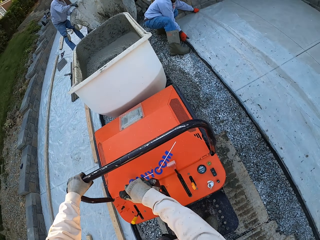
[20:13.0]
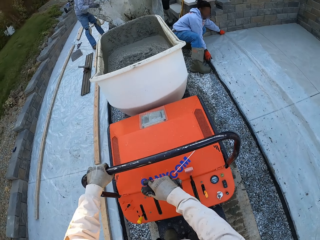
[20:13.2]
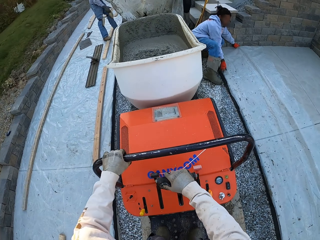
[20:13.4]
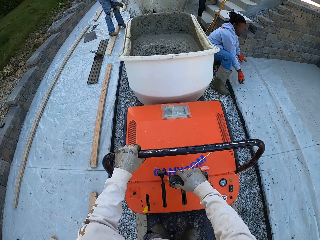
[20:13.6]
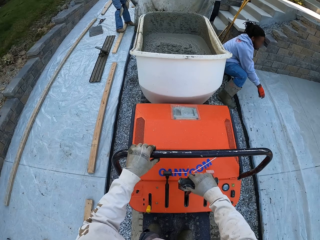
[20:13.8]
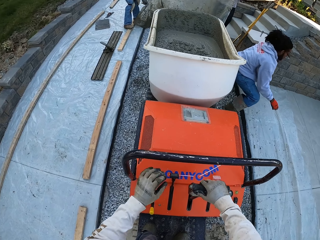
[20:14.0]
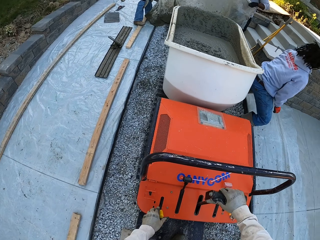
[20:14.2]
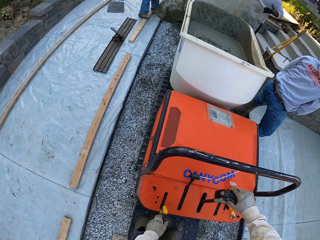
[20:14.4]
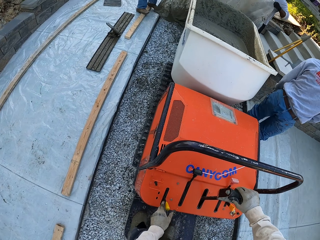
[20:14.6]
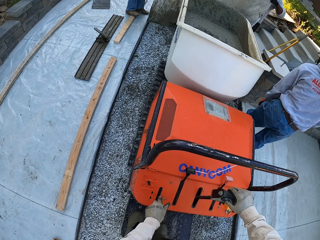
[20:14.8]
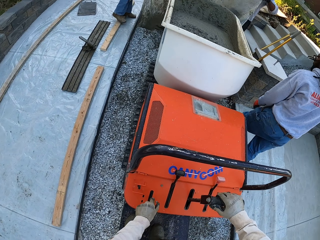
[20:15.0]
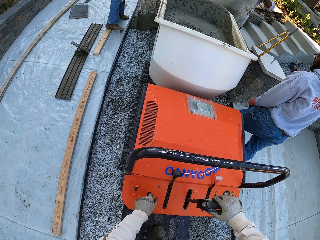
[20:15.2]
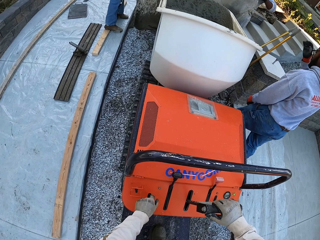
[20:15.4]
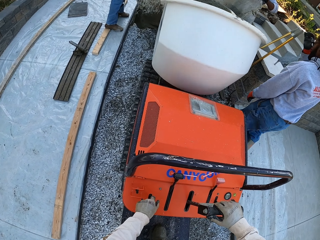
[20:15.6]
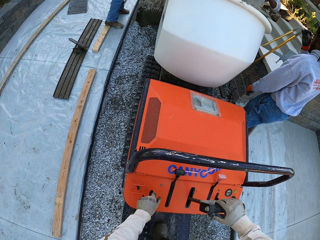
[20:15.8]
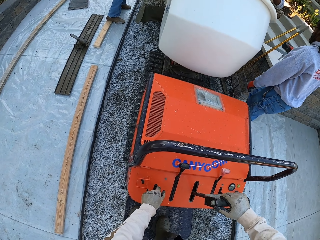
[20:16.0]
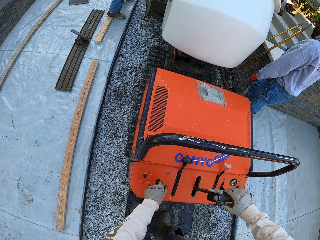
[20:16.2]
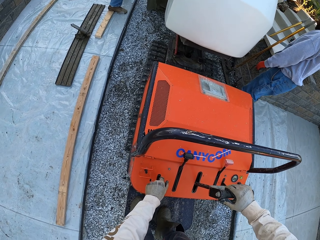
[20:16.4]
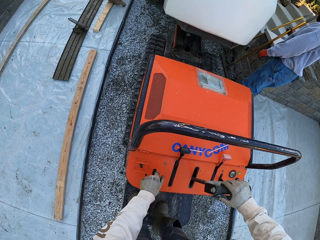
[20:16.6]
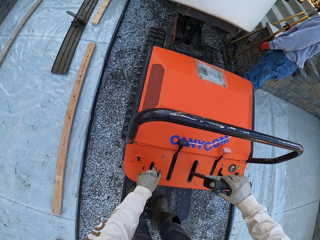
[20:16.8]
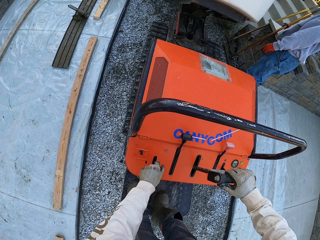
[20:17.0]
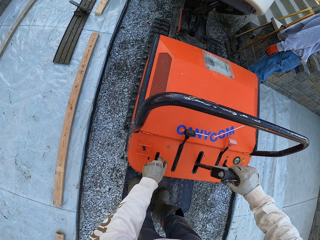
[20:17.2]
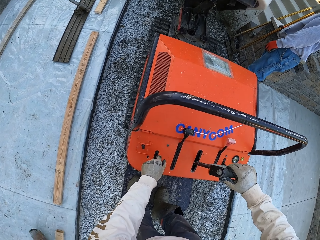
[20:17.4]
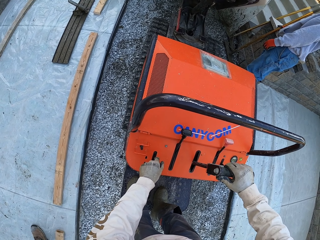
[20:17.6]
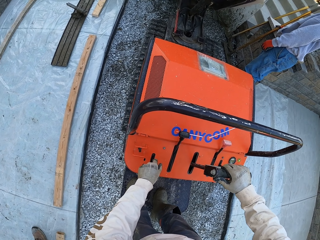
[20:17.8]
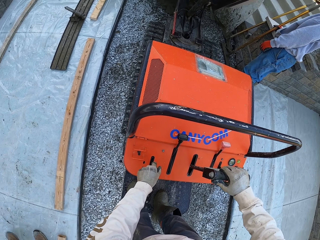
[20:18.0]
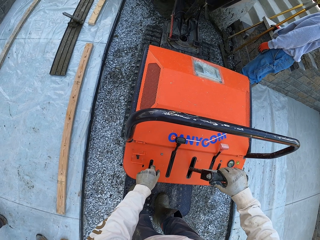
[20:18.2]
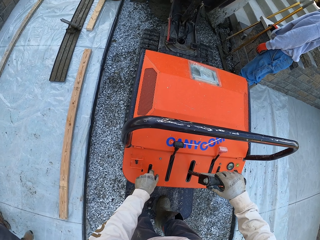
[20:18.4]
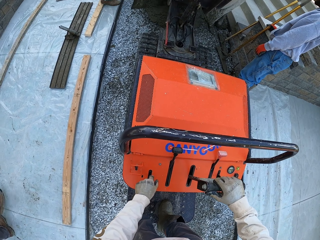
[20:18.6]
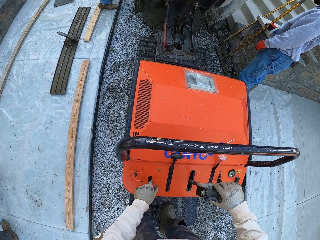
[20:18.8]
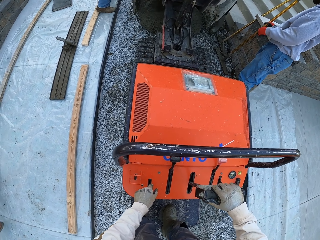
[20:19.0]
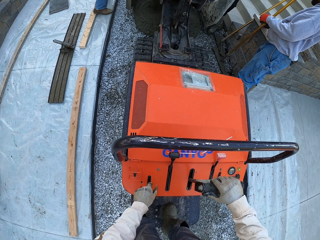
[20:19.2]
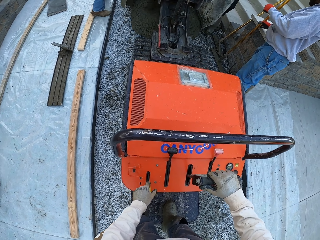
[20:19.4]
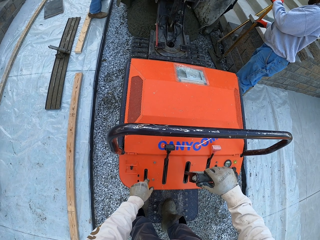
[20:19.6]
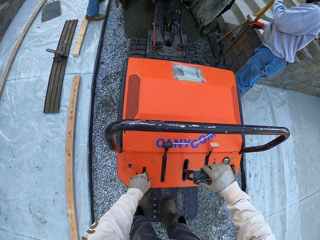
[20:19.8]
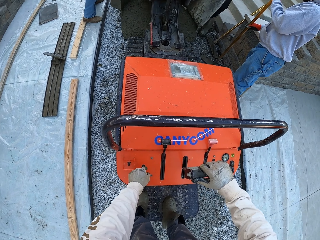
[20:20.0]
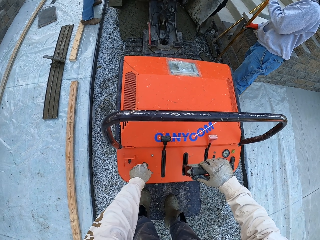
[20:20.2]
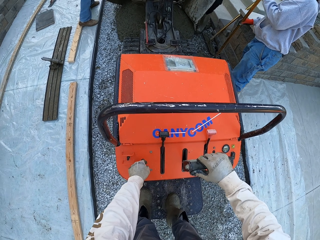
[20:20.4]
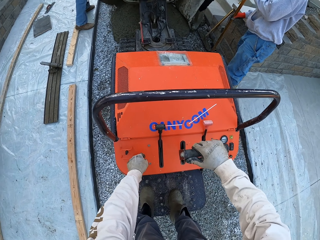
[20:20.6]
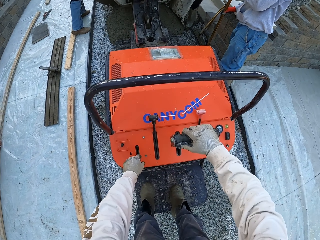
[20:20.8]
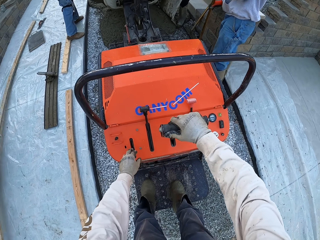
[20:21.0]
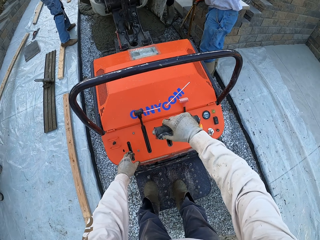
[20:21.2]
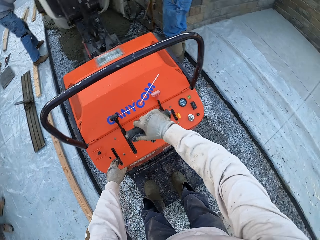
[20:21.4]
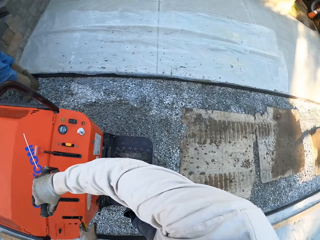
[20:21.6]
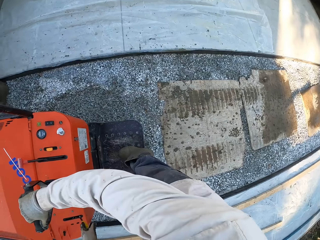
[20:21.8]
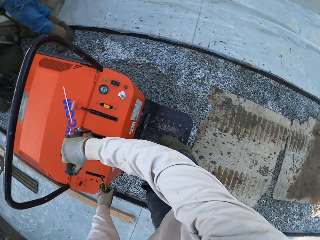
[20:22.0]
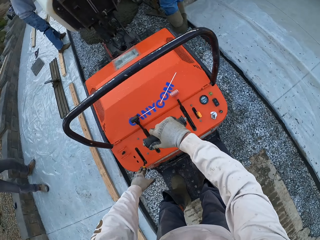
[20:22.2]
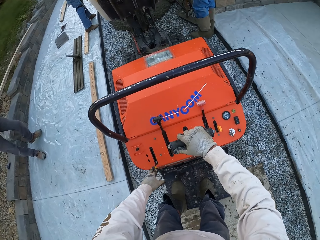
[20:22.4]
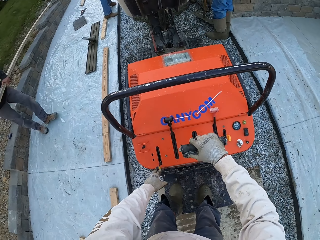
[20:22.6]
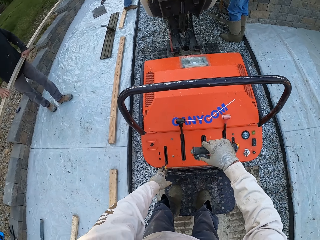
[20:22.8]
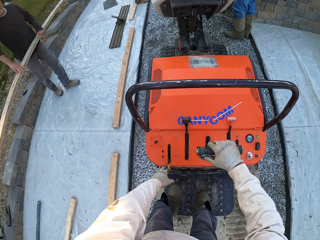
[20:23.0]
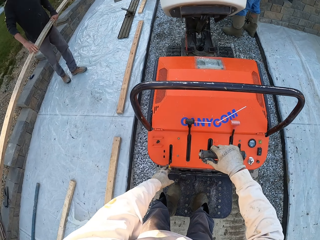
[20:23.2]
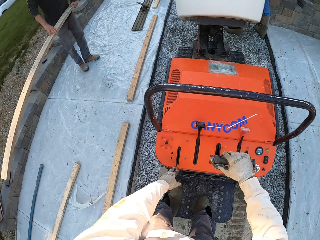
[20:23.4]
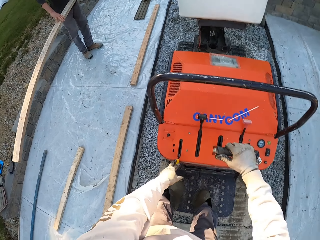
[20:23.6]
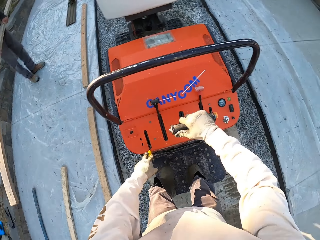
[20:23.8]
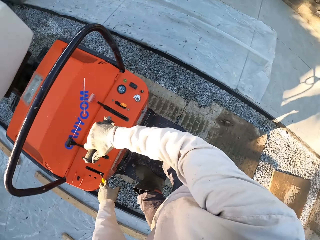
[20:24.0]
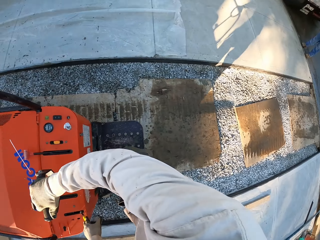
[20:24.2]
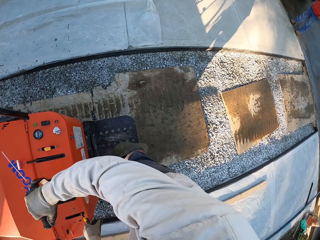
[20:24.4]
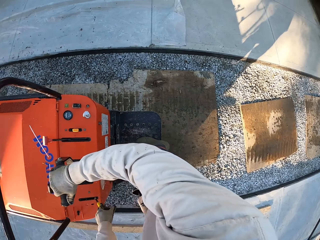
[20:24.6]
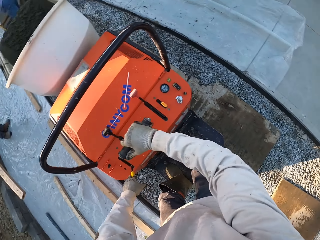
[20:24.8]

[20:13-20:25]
The camera wearer pours the concrete from the conycom. They control the conycom.

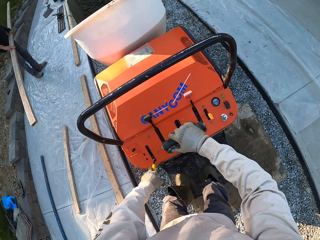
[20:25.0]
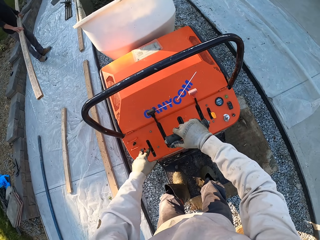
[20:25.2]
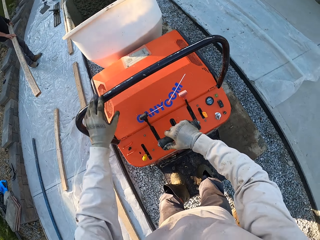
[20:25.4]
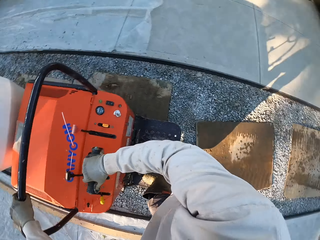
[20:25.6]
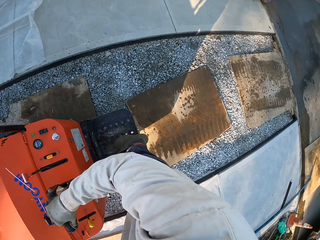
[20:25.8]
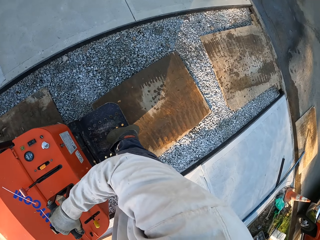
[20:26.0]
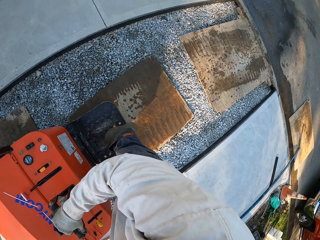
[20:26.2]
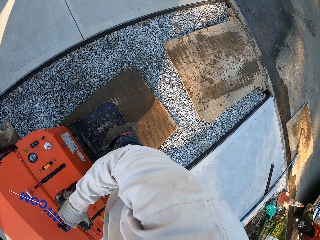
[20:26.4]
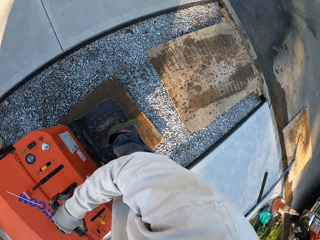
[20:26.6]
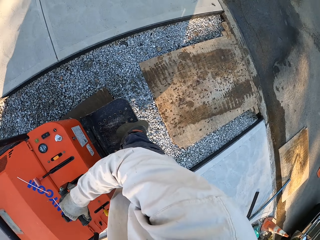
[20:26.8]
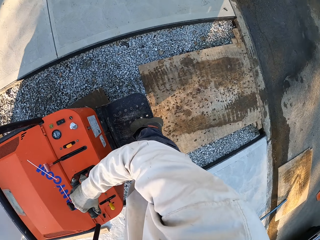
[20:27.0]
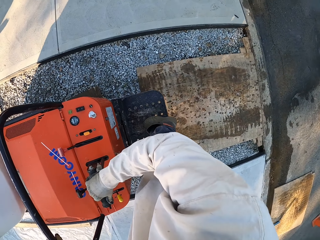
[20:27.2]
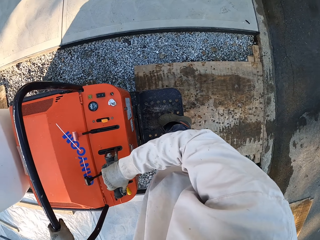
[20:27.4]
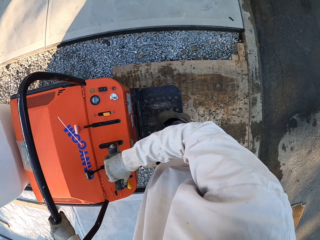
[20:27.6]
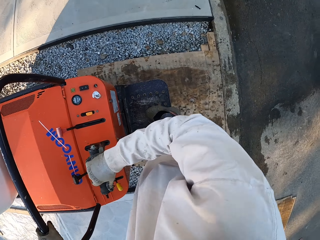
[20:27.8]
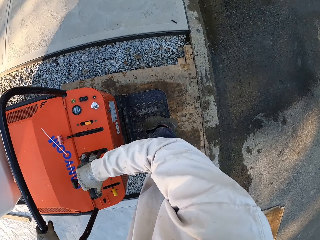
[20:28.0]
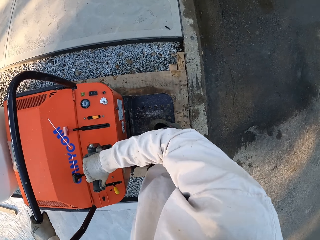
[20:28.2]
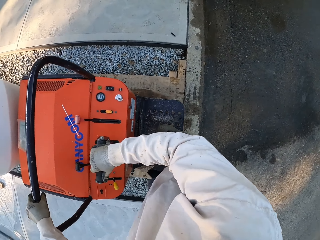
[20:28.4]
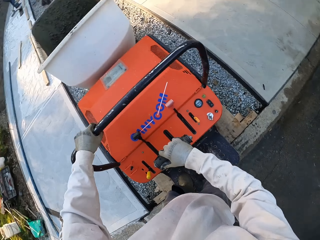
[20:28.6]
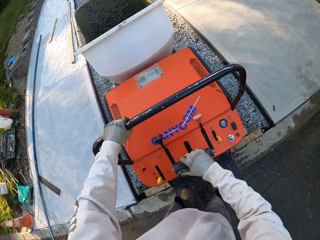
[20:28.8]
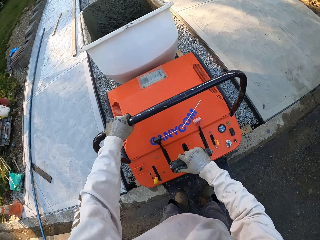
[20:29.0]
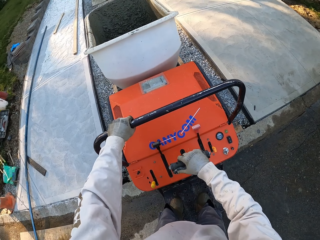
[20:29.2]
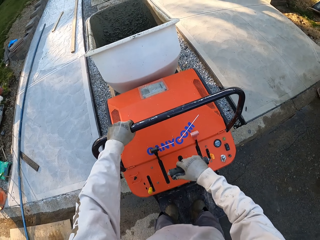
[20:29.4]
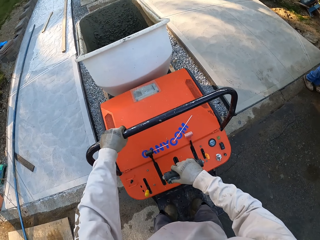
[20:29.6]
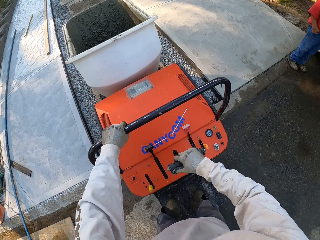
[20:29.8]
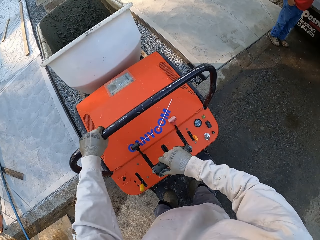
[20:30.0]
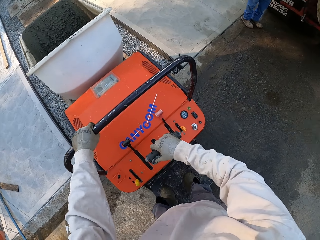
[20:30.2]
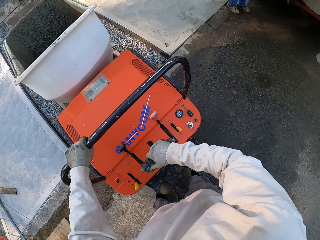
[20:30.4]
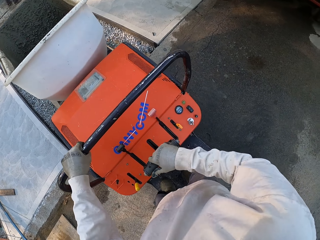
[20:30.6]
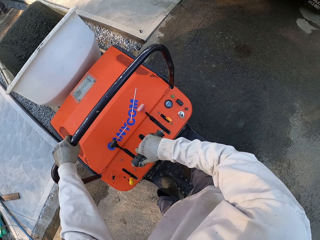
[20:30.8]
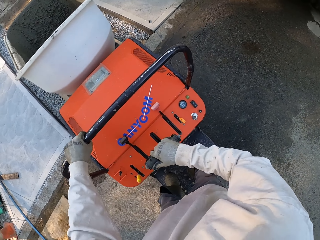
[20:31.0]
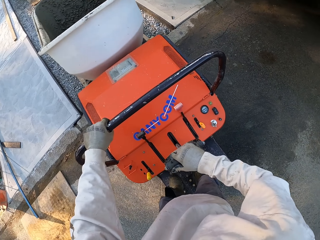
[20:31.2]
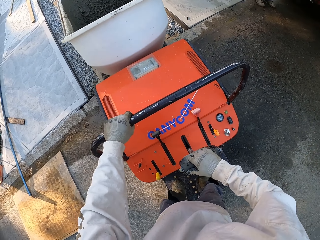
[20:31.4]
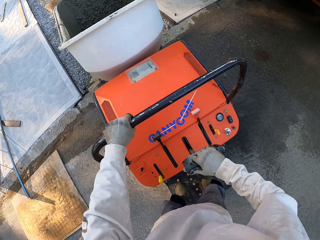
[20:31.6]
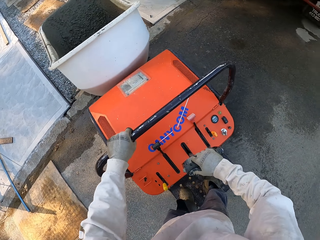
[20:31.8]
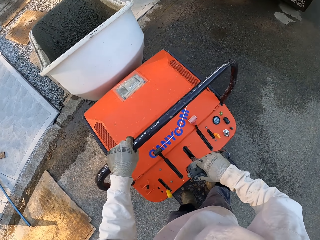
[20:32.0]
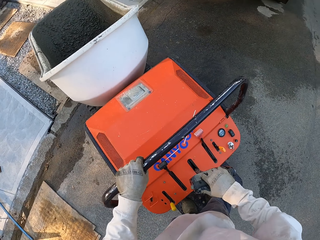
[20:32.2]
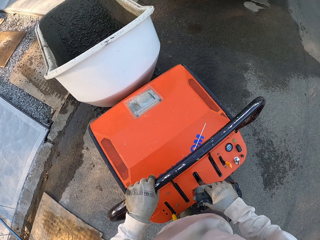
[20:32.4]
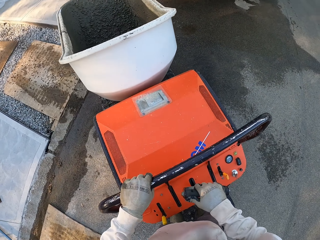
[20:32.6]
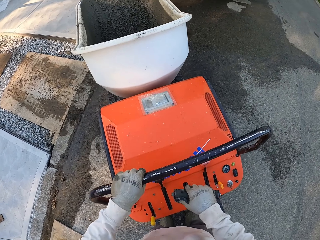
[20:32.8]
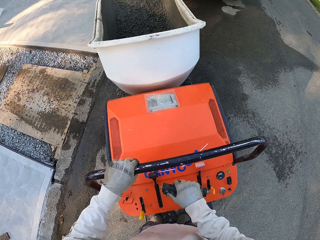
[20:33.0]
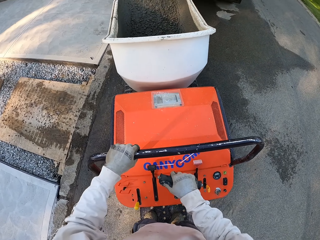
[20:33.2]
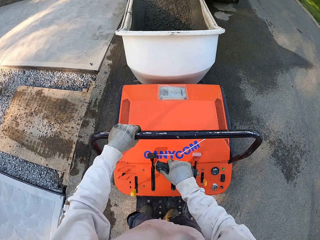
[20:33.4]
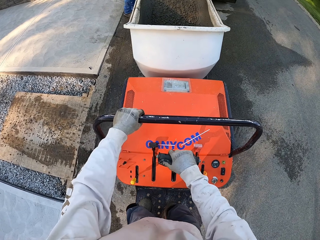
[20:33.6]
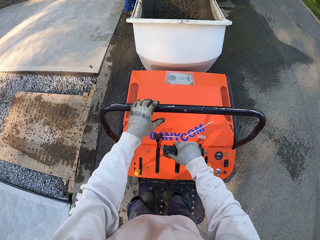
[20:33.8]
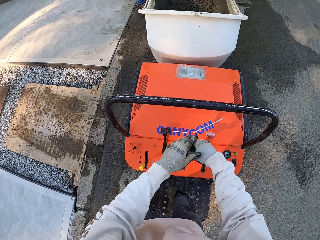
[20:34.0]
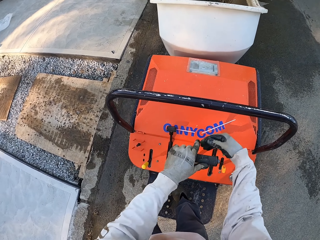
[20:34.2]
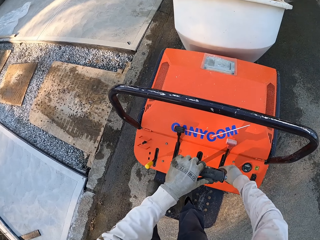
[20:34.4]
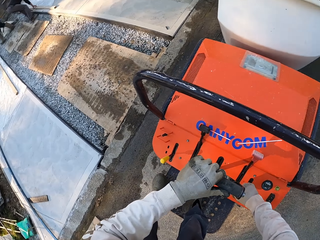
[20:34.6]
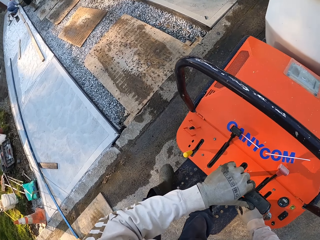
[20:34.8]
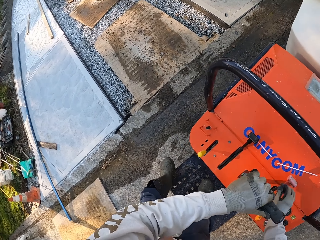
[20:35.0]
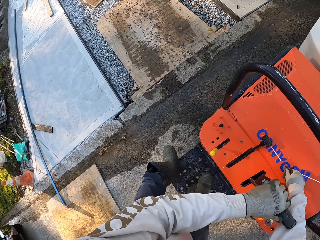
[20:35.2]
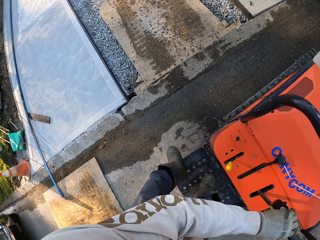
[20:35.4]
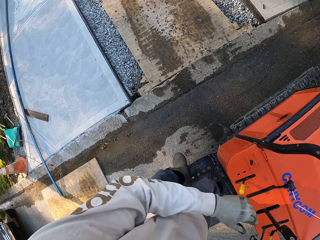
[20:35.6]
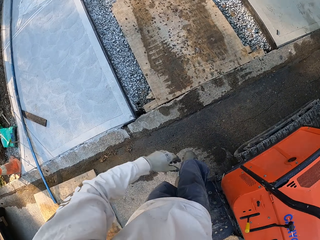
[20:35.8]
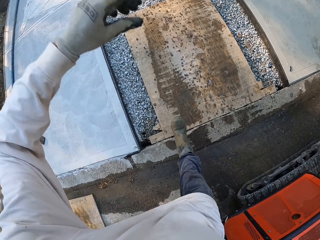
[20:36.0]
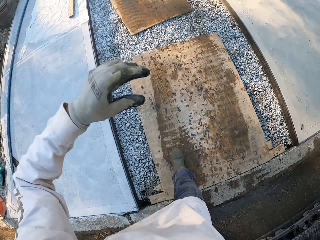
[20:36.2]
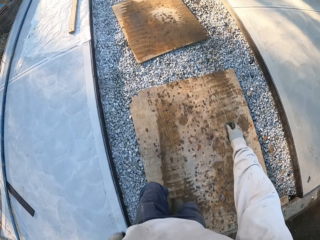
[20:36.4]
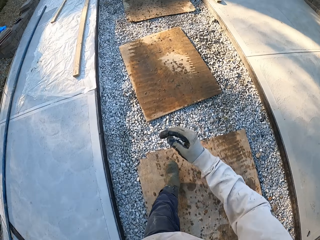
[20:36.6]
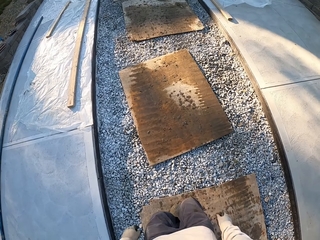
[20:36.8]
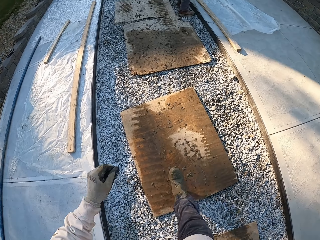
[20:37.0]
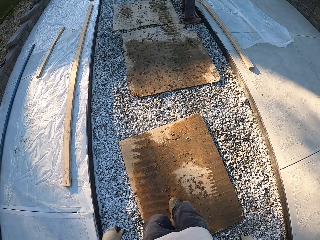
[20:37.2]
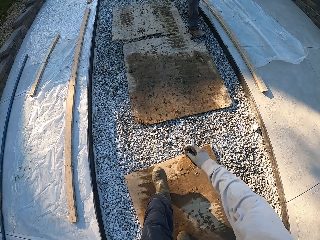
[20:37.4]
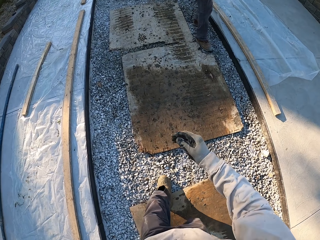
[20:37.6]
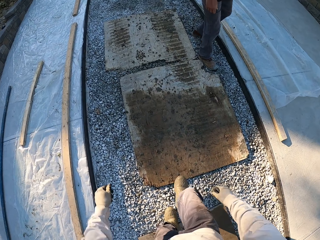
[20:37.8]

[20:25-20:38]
The camera wearer operates the concrete mixer machine and looks around. They walk around.
